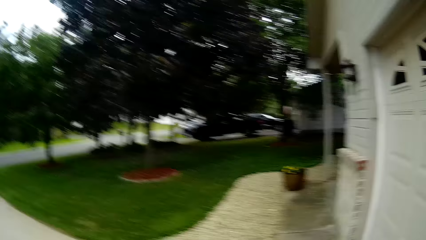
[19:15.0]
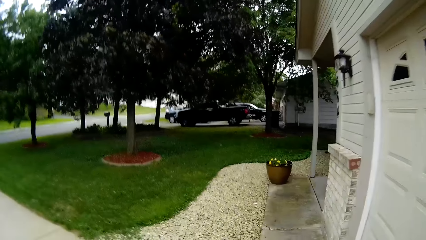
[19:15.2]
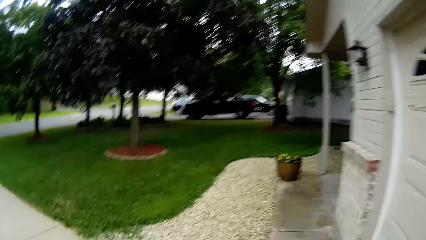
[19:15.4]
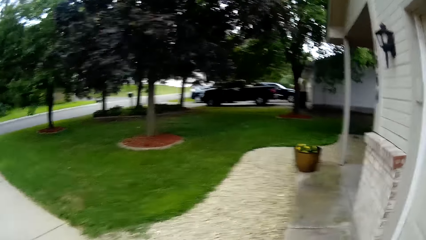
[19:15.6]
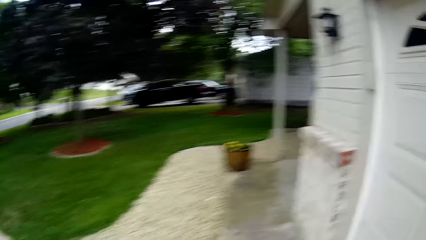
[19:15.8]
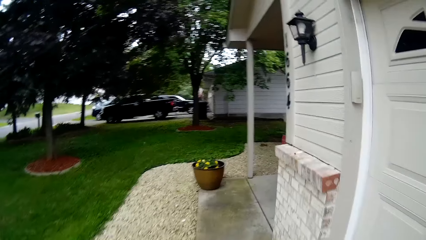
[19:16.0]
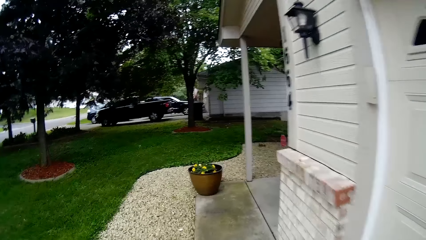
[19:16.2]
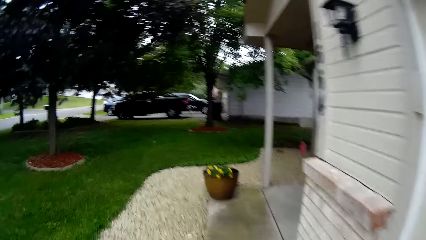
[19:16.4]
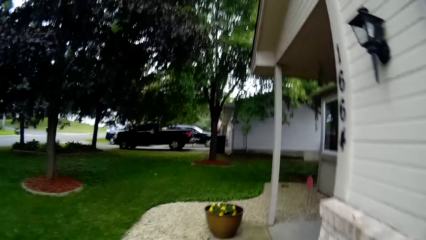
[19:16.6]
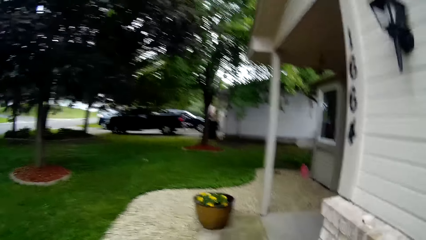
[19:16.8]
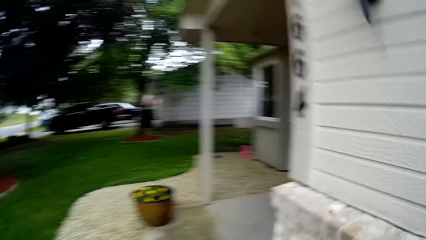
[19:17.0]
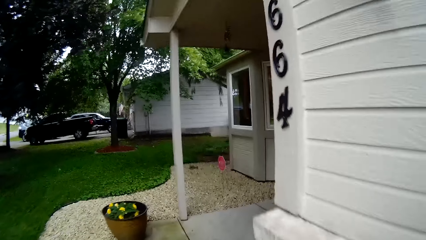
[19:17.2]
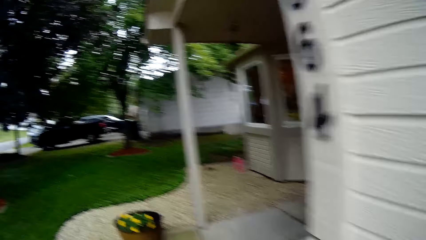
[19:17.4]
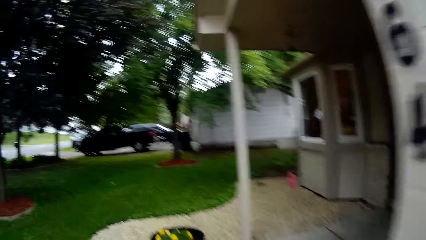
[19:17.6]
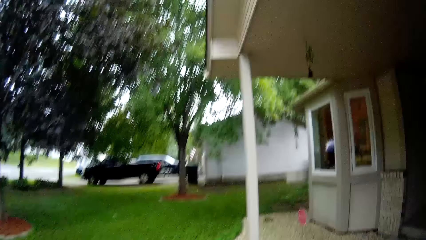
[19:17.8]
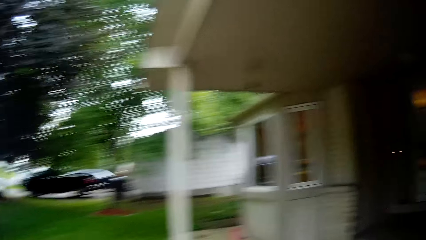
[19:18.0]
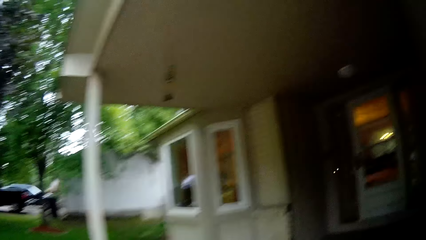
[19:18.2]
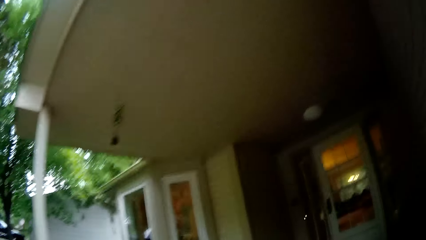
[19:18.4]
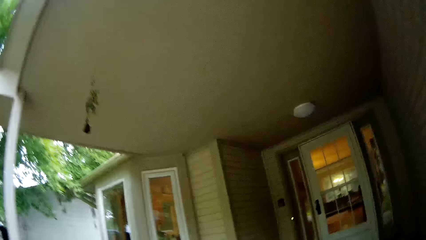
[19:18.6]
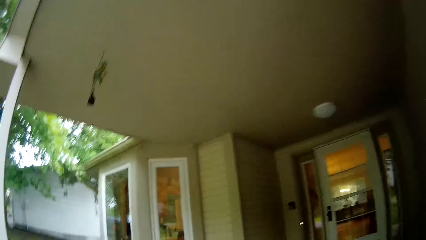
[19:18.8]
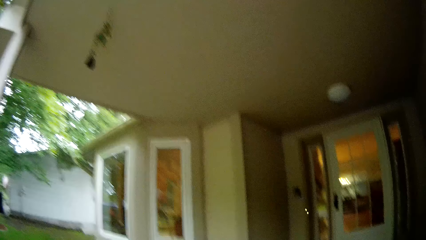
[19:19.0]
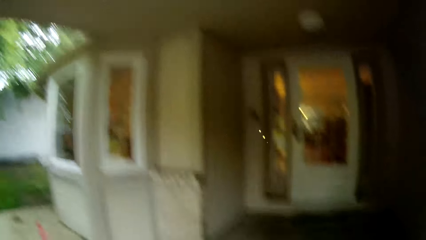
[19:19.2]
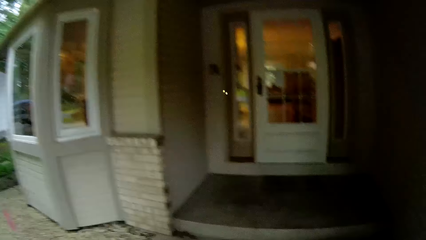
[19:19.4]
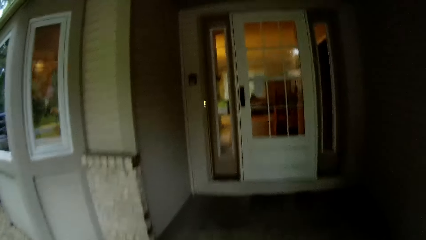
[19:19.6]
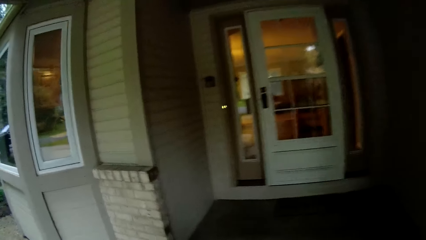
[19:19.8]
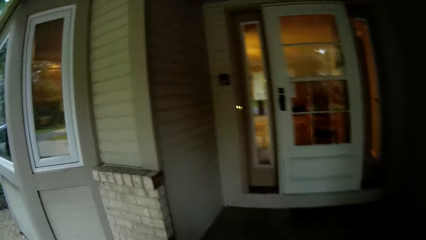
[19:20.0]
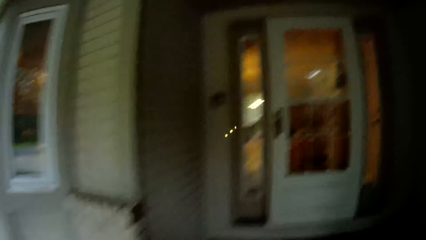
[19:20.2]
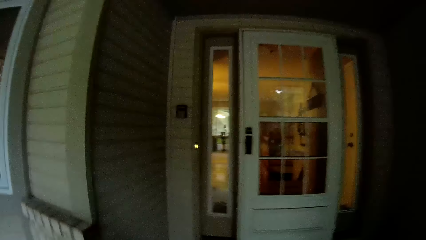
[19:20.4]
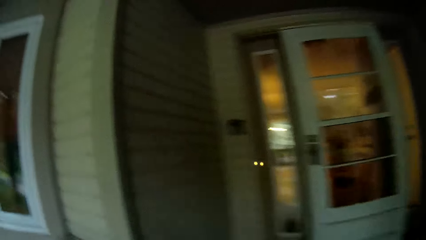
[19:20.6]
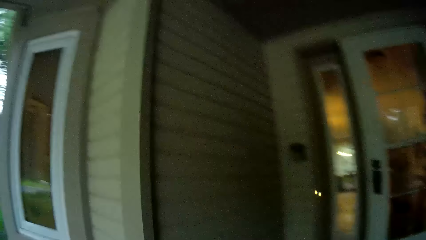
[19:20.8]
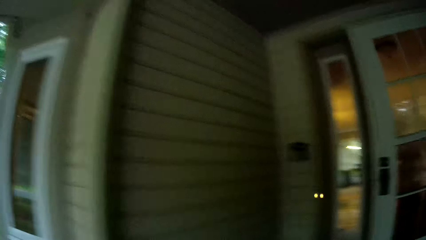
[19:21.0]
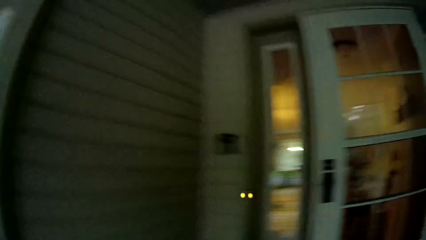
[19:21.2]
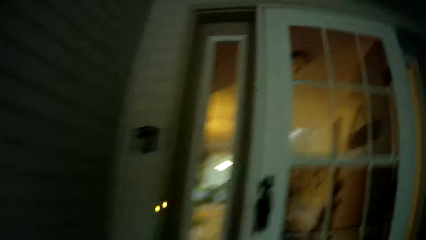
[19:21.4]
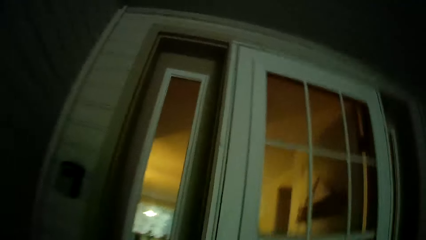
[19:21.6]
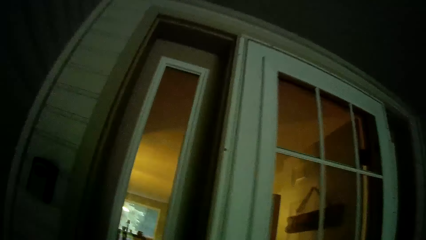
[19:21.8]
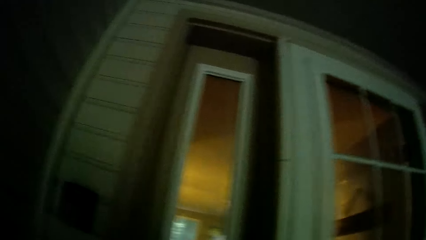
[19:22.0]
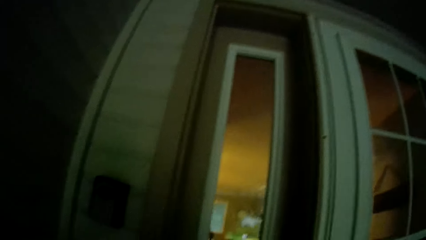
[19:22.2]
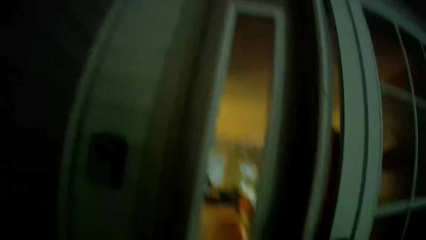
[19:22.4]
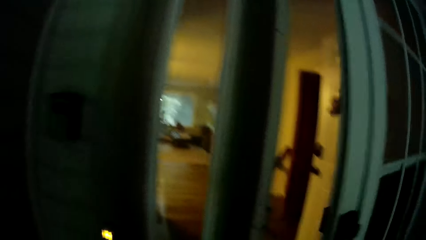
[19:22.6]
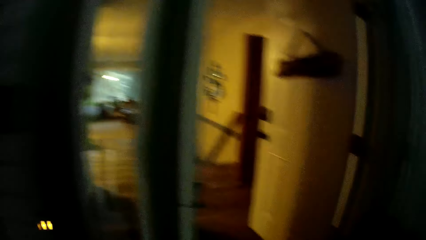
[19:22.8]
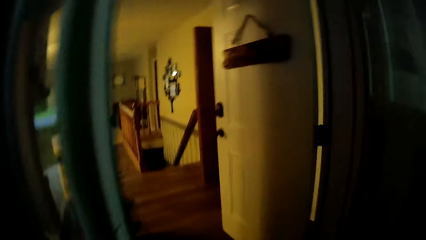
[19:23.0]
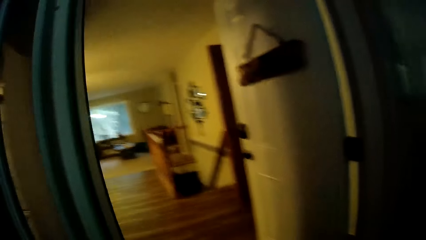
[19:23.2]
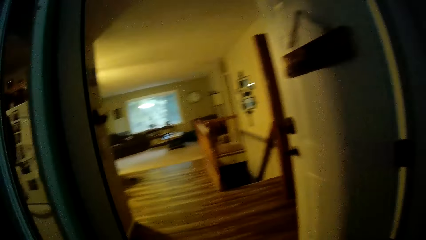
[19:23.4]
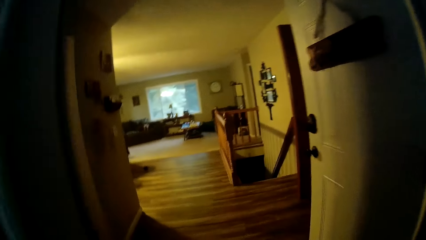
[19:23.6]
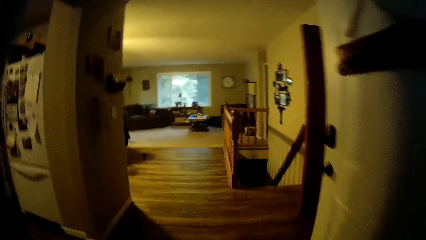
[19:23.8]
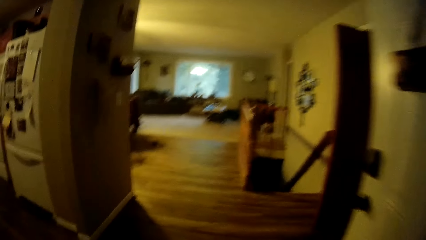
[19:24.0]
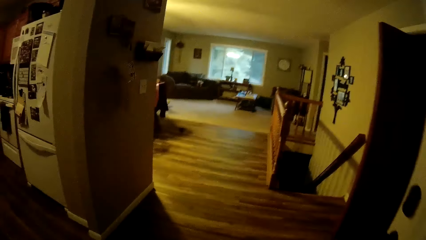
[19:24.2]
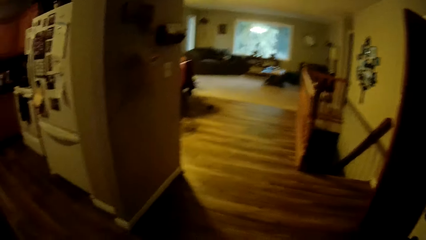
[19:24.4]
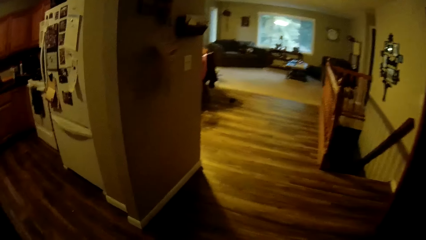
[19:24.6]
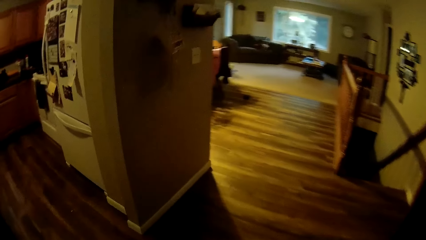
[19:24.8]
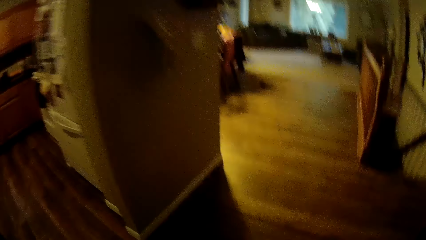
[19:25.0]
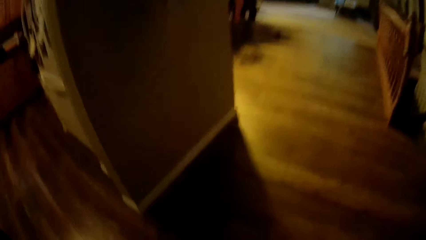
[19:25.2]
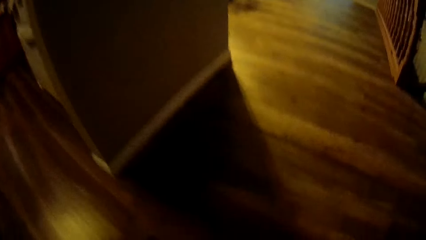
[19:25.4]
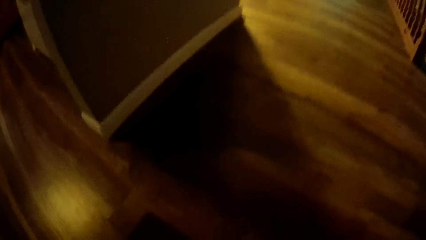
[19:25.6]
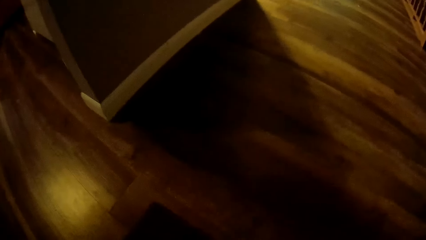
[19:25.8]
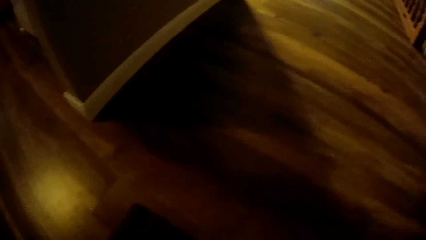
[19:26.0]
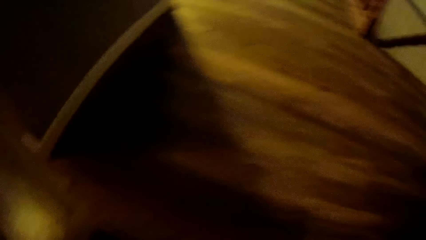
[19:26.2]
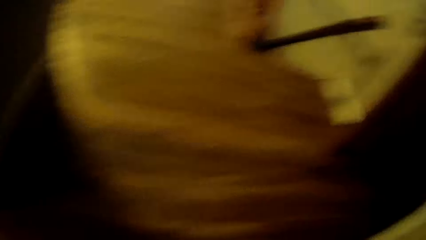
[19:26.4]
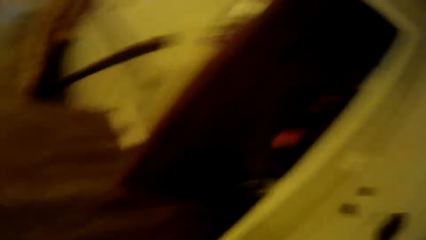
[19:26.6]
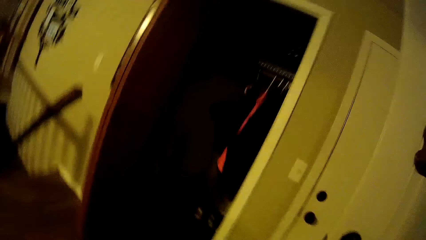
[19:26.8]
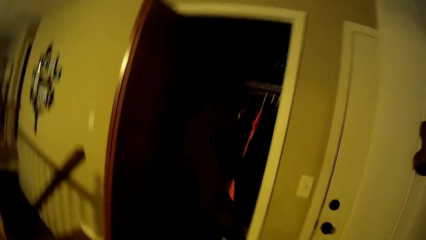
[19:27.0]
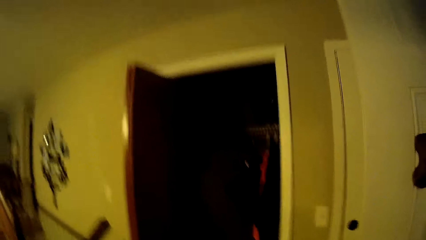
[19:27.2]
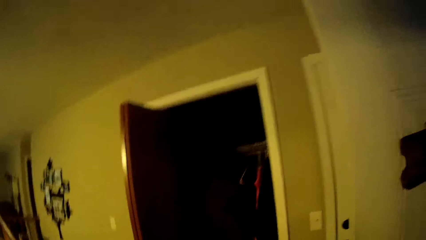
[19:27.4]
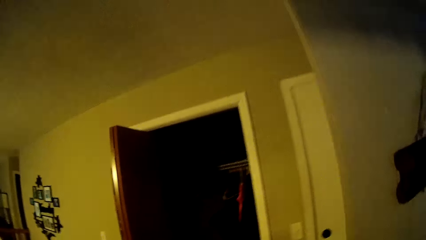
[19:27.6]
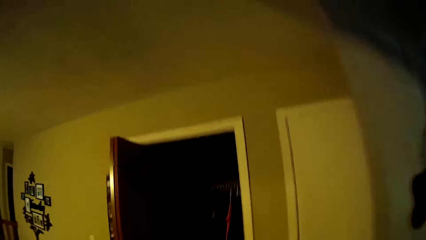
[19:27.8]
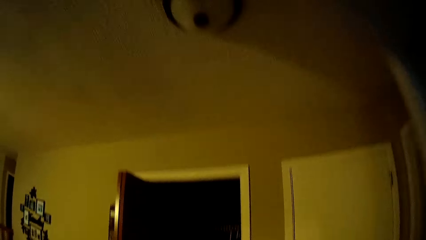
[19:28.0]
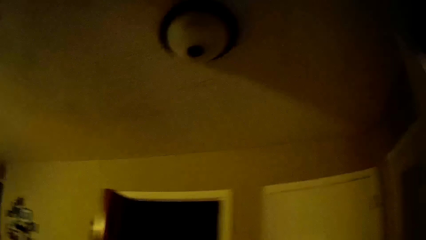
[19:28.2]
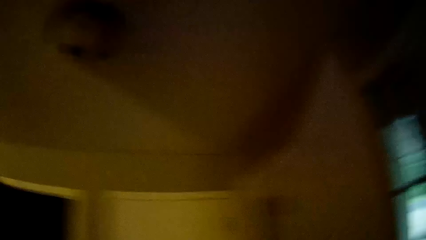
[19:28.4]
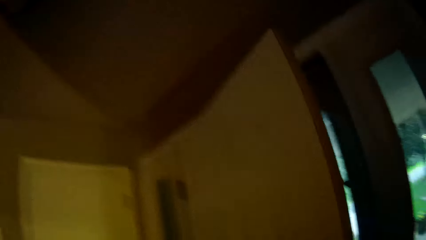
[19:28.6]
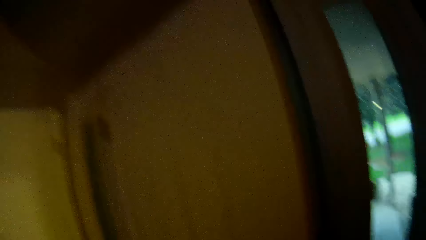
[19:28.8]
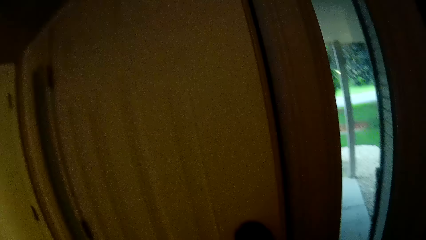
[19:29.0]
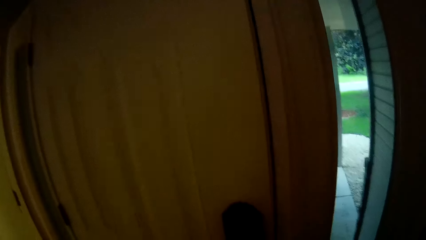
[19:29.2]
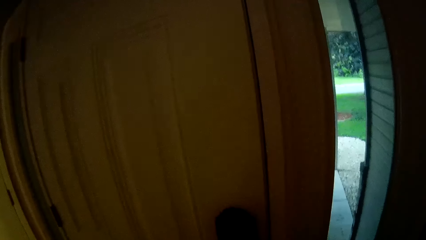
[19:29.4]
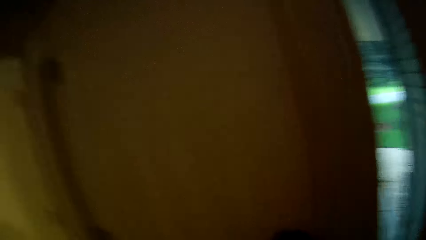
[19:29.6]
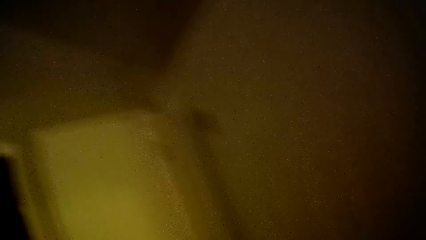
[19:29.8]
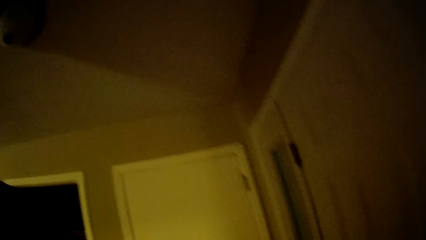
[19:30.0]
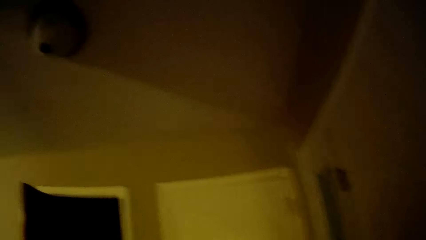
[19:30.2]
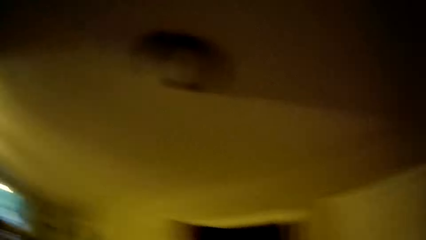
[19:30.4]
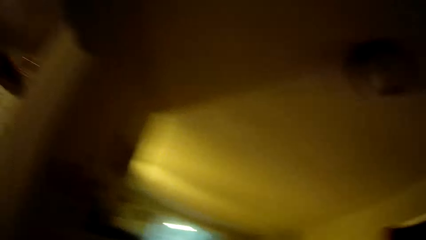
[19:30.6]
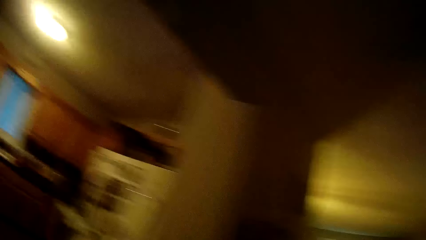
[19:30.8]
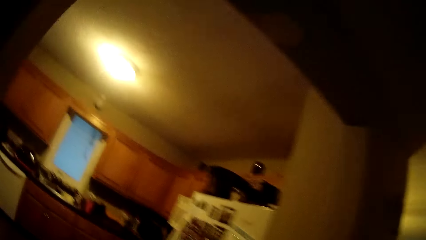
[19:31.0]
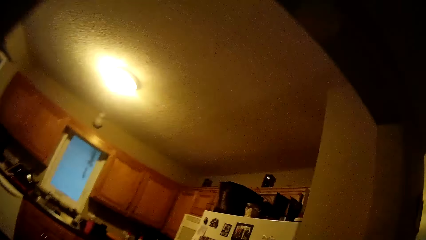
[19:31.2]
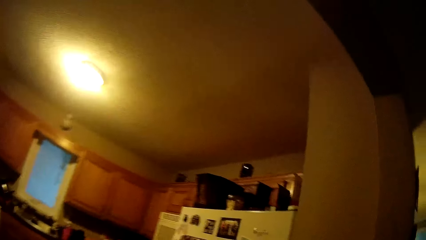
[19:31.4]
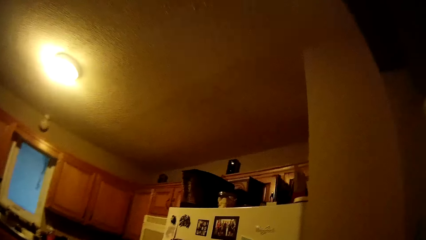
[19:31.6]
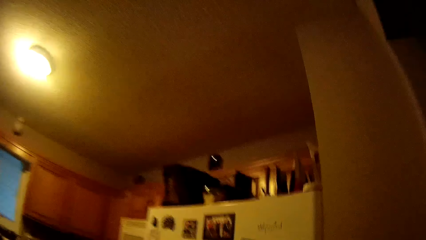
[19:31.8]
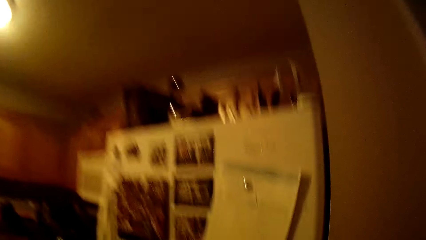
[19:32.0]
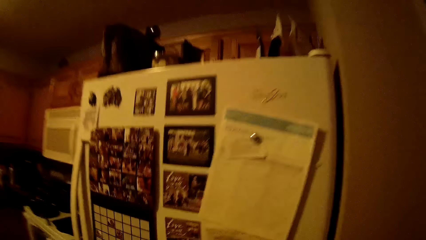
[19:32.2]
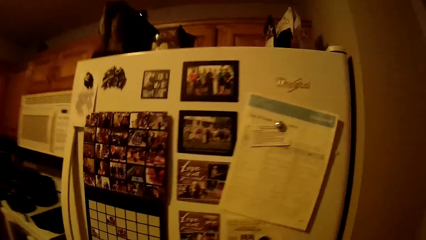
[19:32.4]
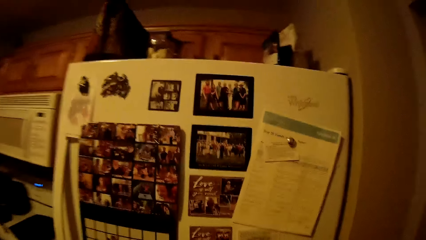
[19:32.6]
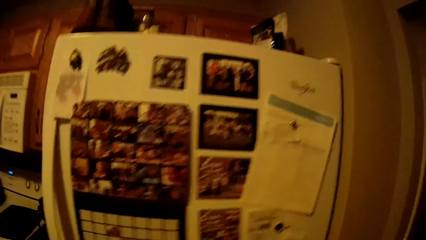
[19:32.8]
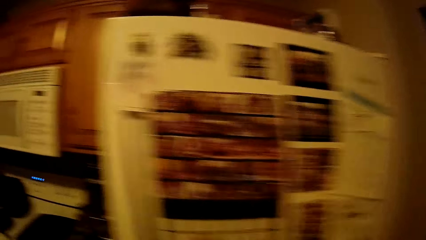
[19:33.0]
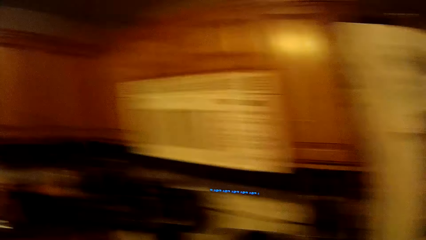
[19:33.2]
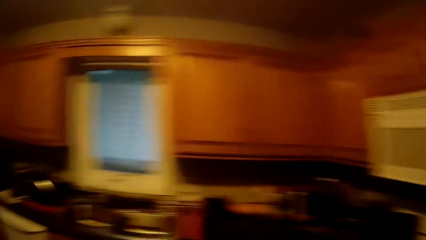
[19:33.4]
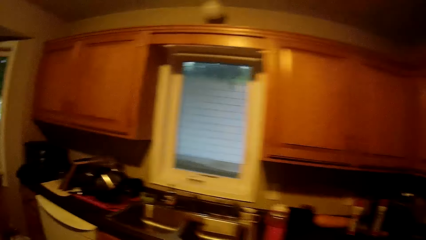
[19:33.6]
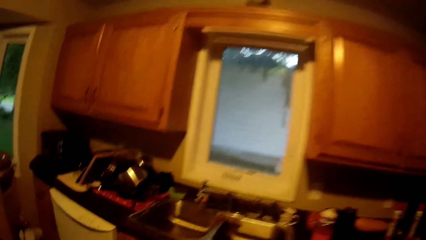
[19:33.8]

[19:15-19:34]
The camera wearer moves along the pavement. He opens the door to the apartment with his right hand. He walks into the apartment. He closes the door to the apartment with his left hand. He walks into the kitchen. He moves around the room.
